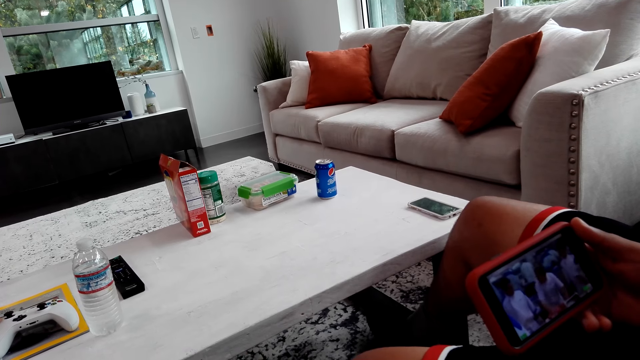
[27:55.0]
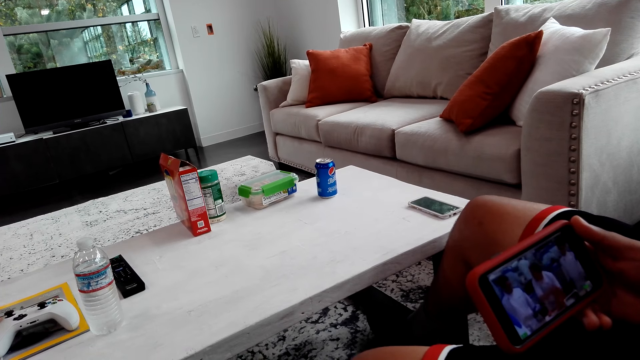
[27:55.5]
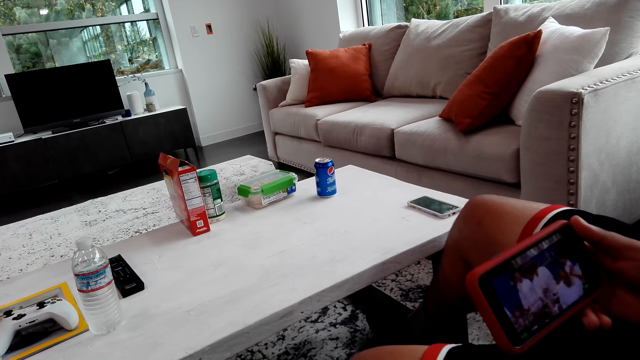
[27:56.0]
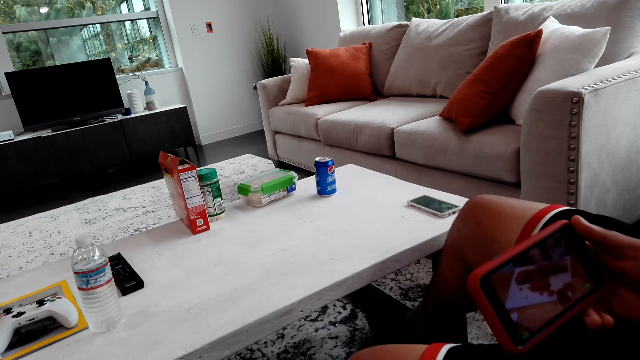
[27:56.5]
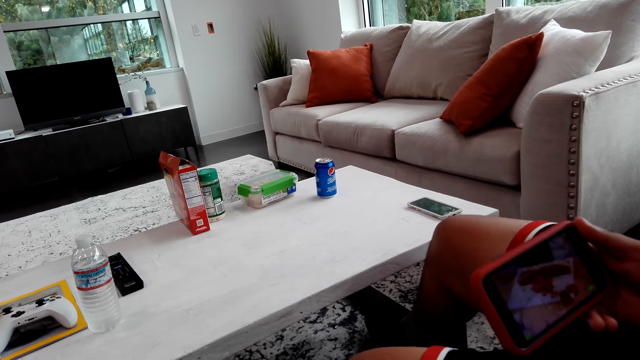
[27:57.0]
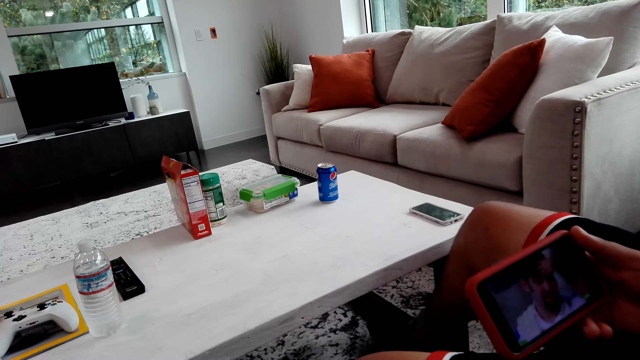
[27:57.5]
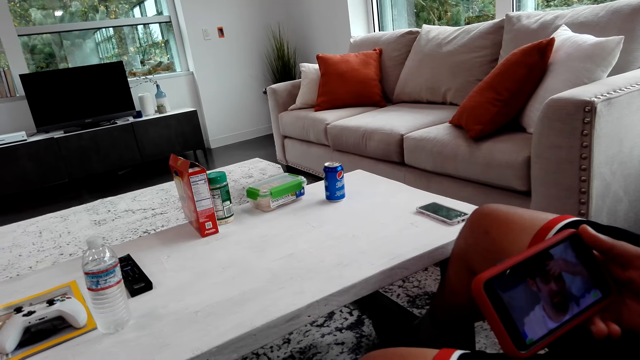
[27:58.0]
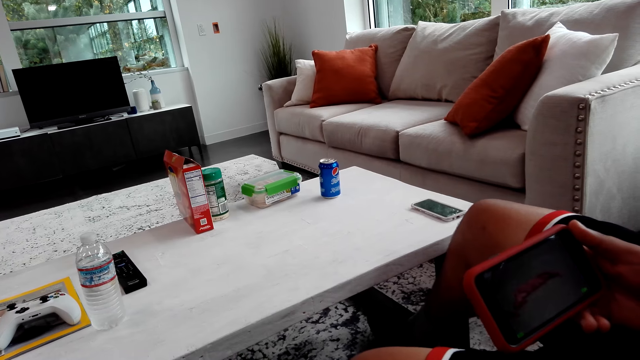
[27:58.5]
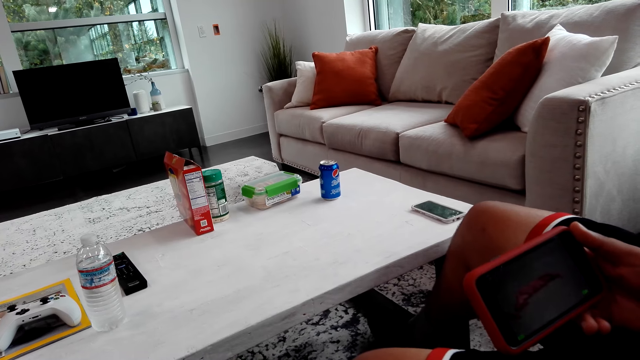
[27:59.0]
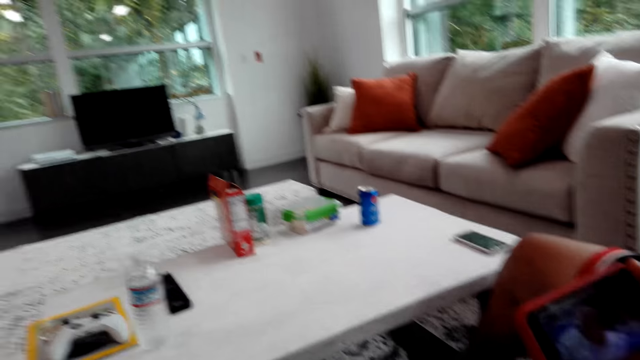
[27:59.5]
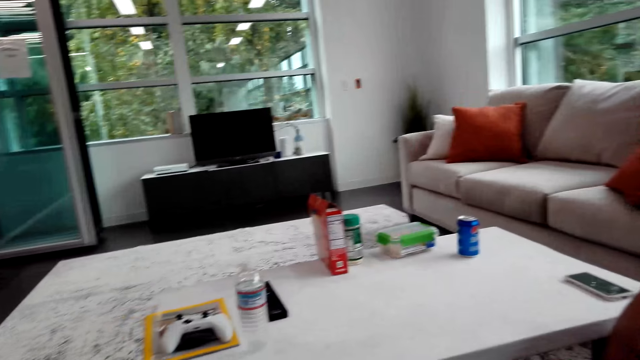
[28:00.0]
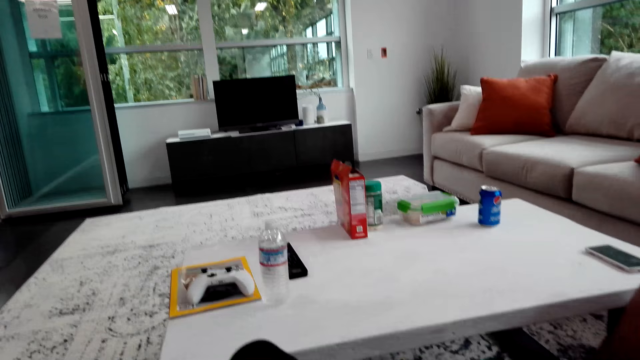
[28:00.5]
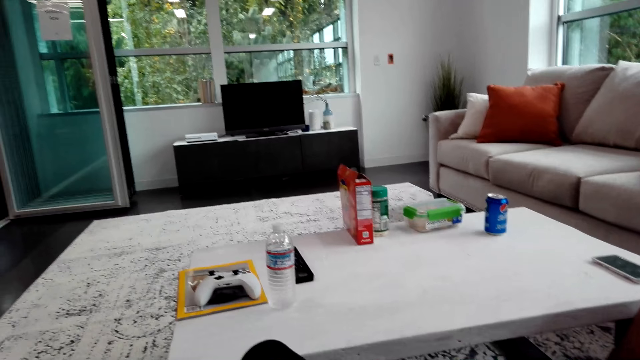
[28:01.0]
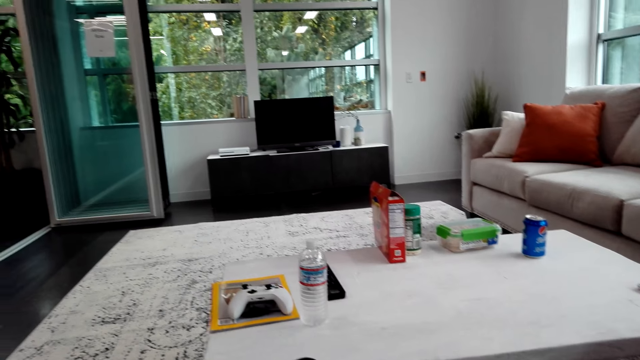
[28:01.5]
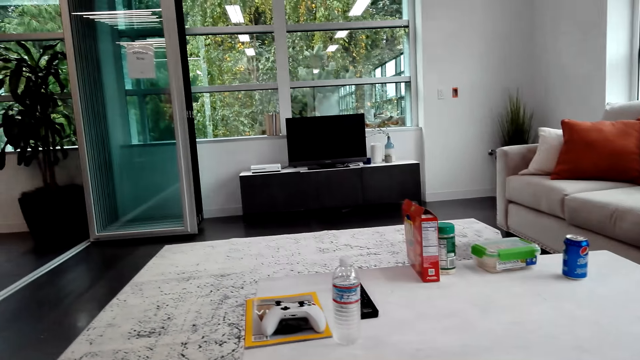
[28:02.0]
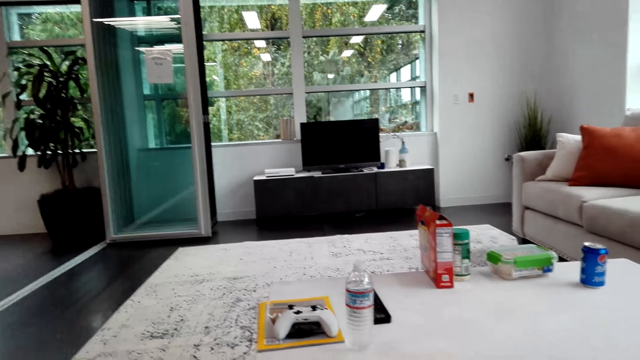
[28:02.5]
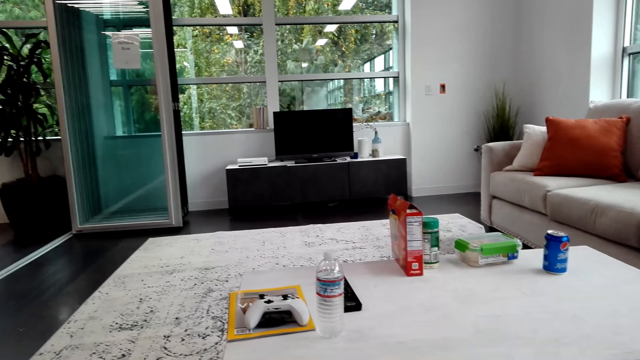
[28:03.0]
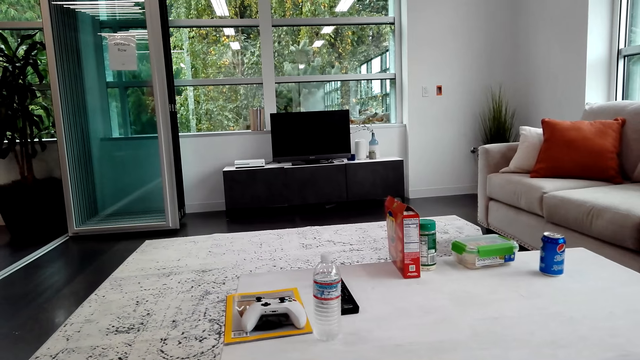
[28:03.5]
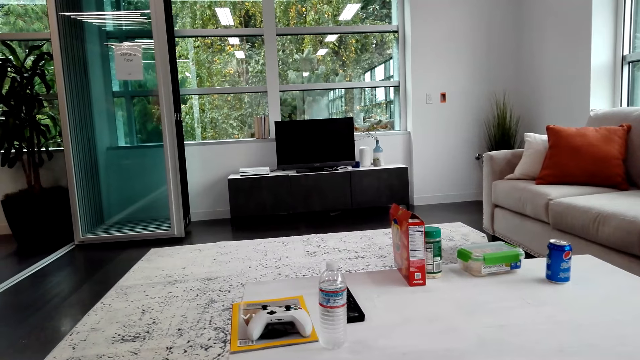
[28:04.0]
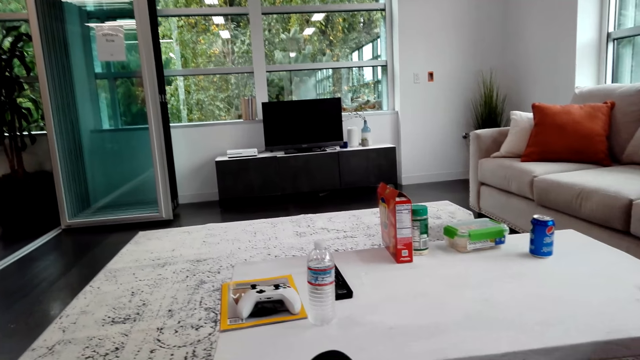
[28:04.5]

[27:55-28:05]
A man shakes legs. The camera wearer looks around.

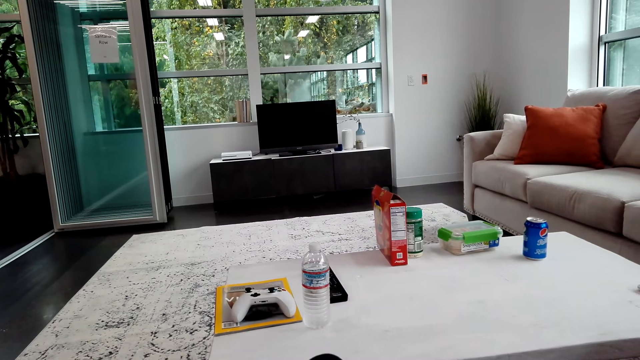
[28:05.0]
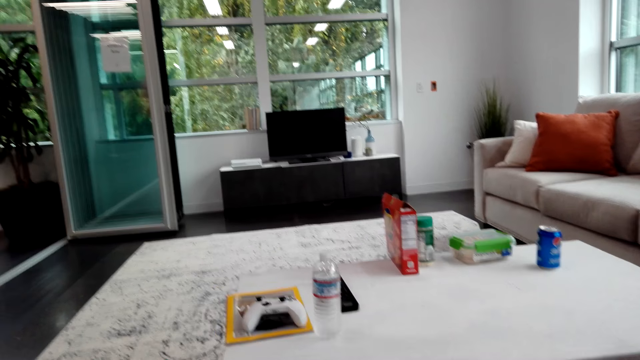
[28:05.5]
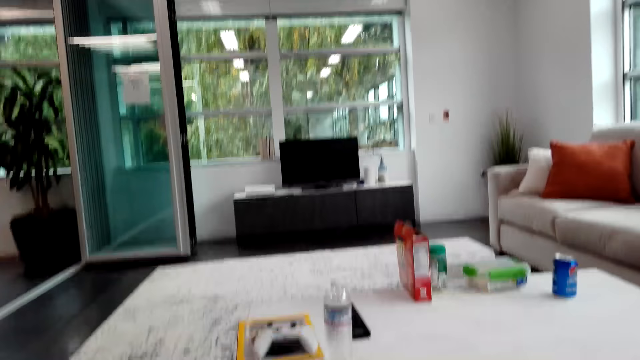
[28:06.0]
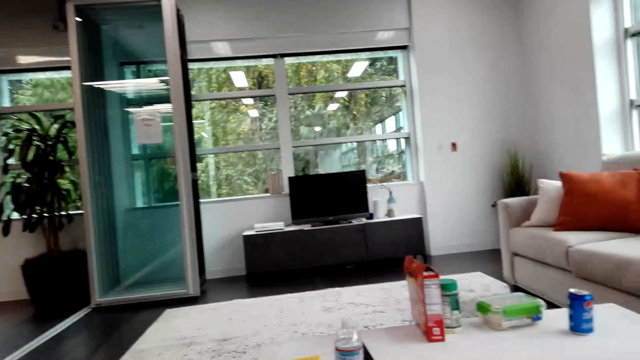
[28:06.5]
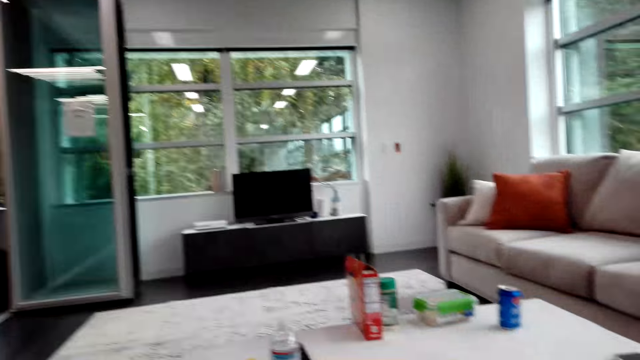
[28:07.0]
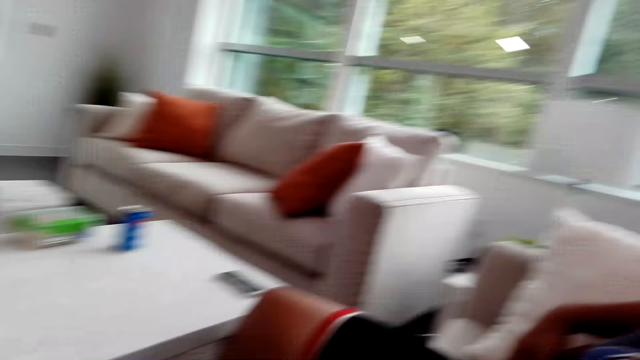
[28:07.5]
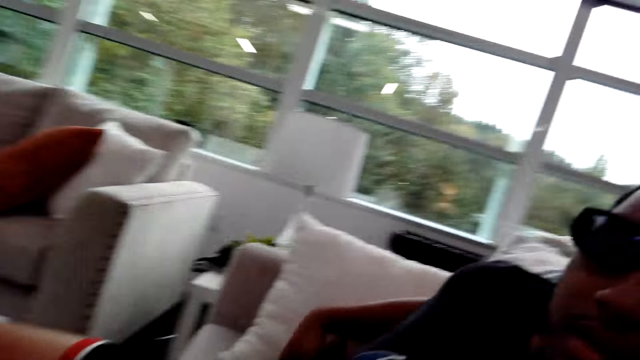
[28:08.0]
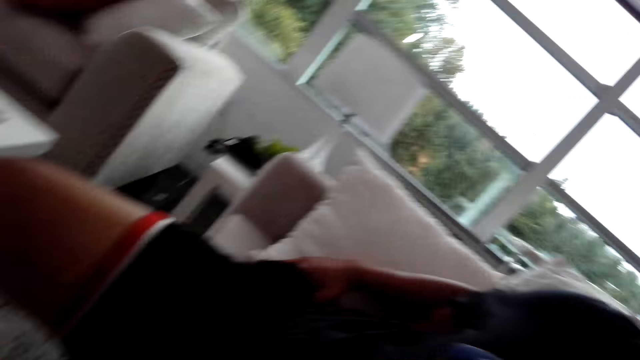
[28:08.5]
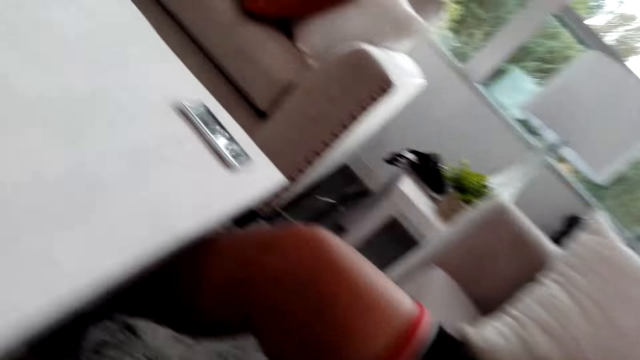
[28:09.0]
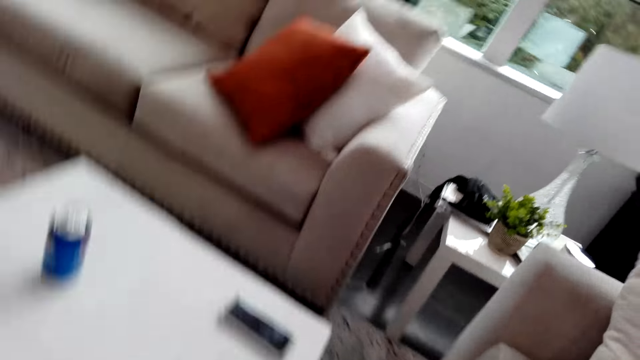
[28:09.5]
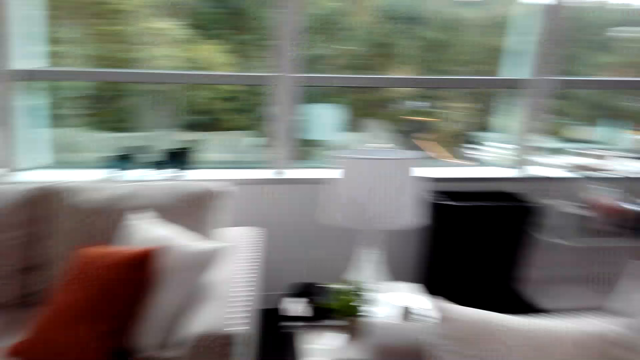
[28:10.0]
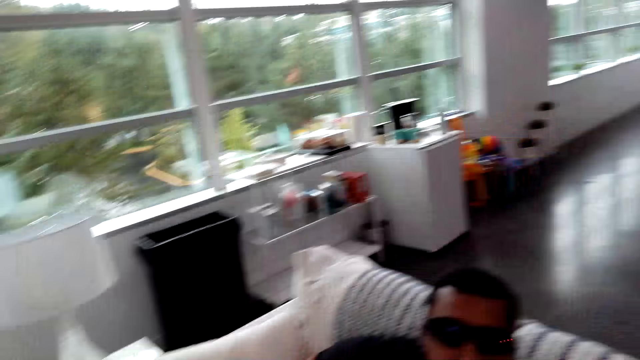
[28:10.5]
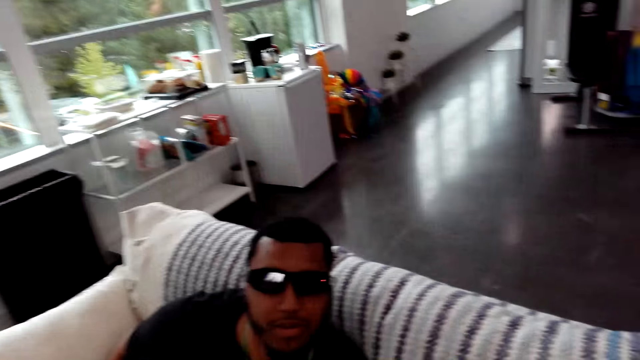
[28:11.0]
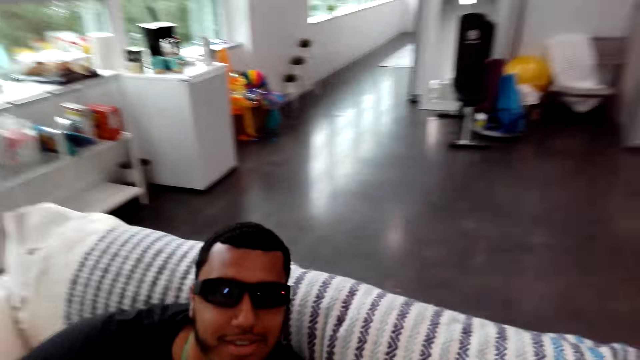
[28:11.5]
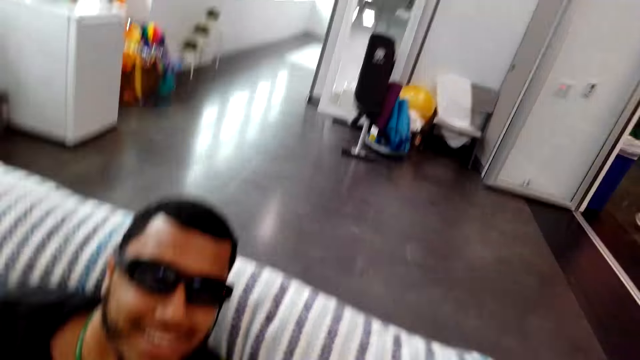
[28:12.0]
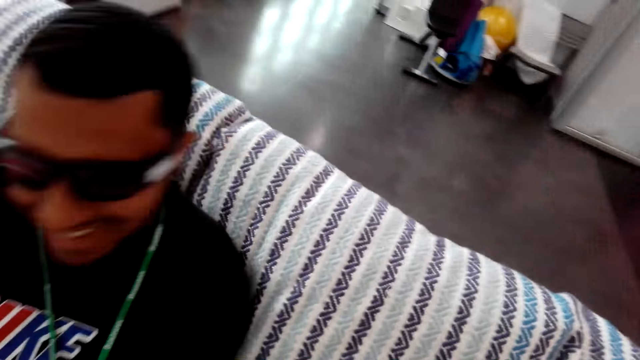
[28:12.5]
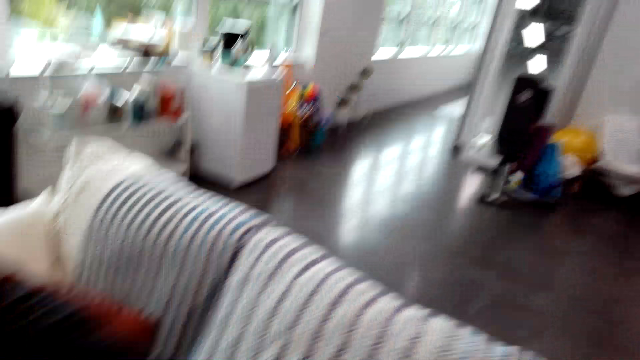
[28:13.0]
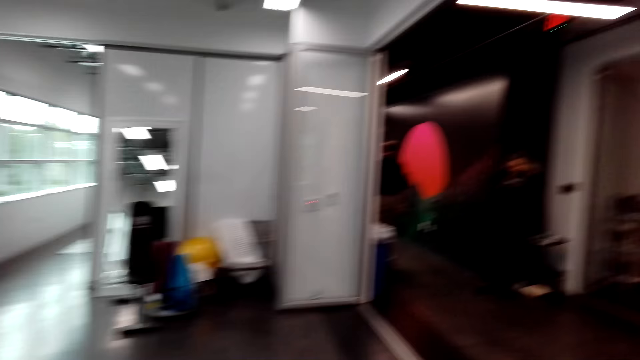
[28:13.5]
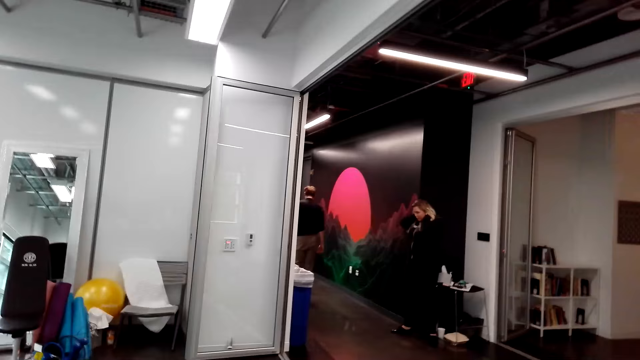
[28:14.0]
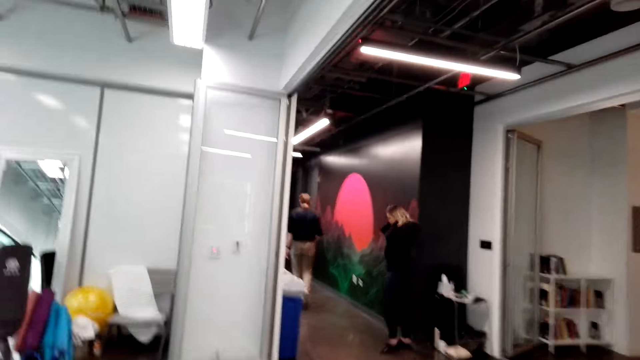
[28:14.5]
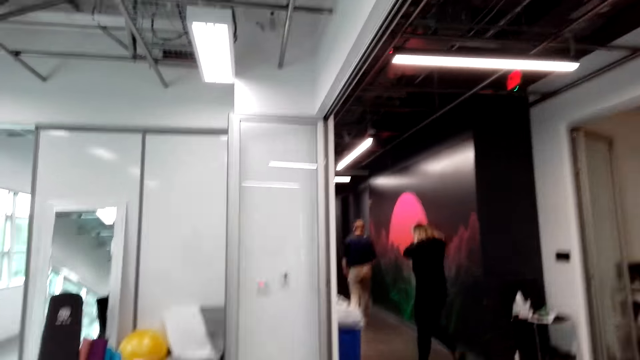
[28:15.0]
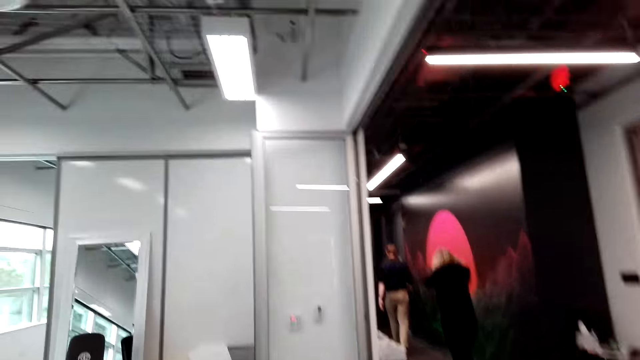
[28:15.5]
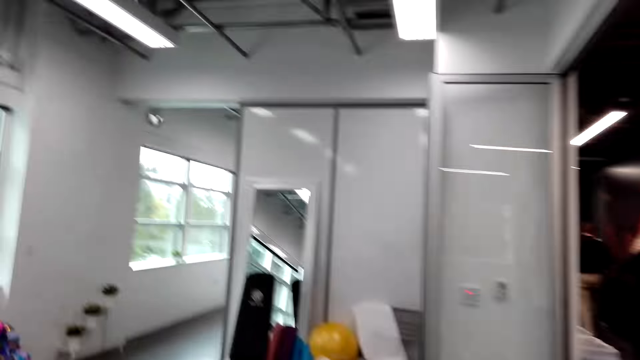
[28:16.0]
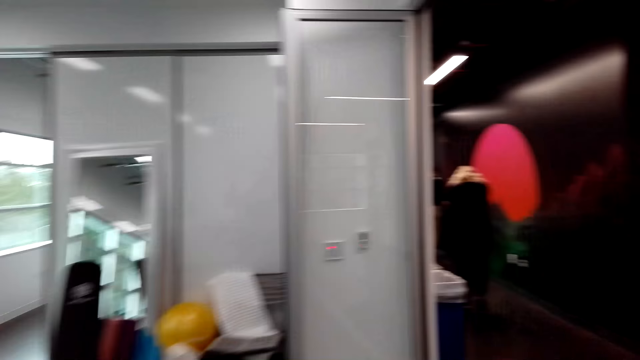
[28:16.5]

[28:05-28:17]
A man turns sideways. The camera wearer talks with the man. They look around. The man talks with the camera wearer. The camera wearer walks around.
